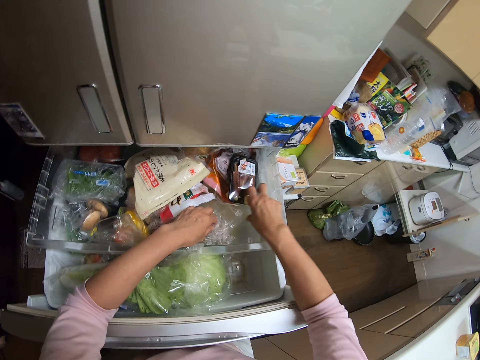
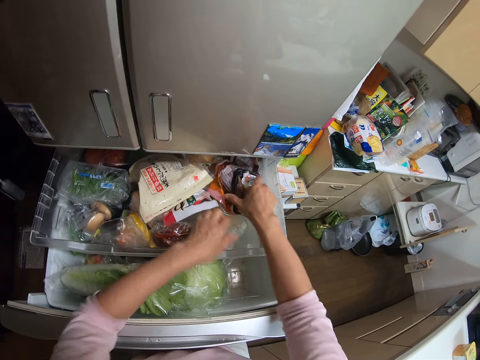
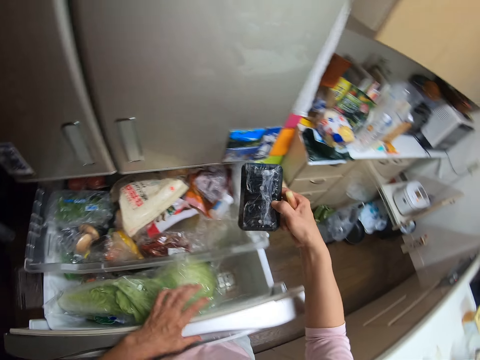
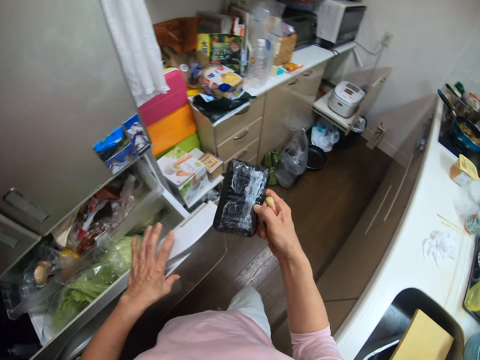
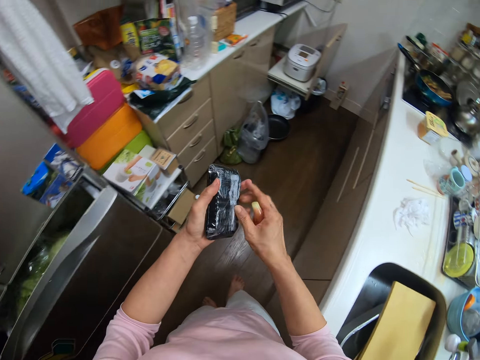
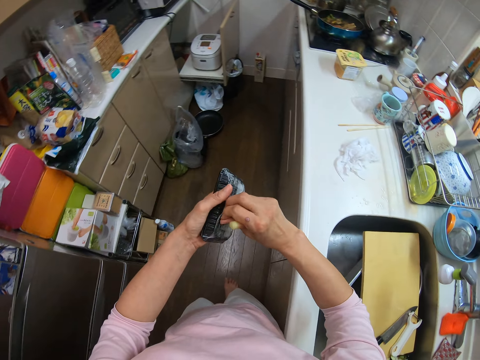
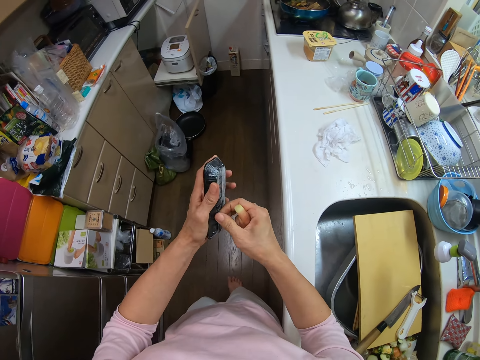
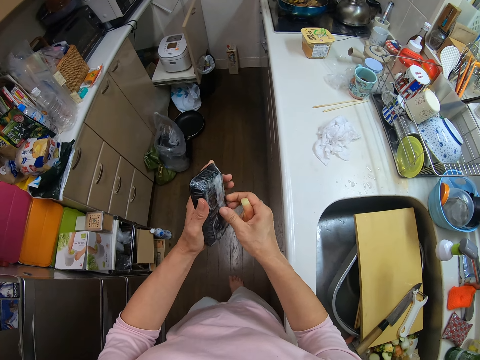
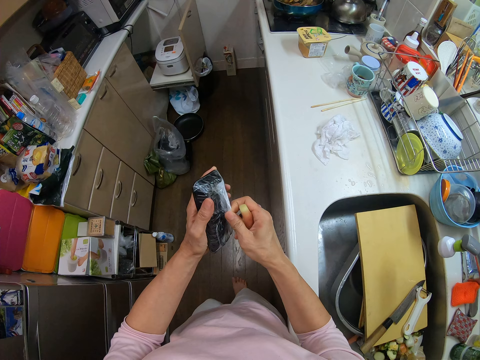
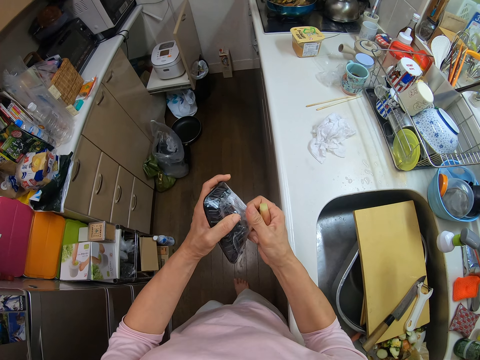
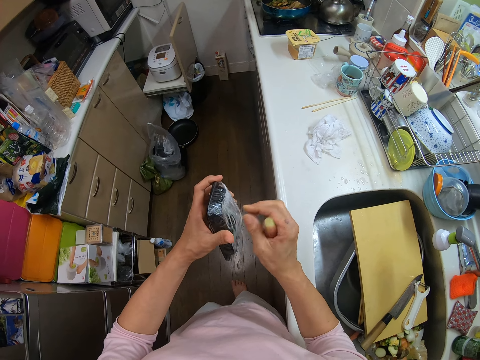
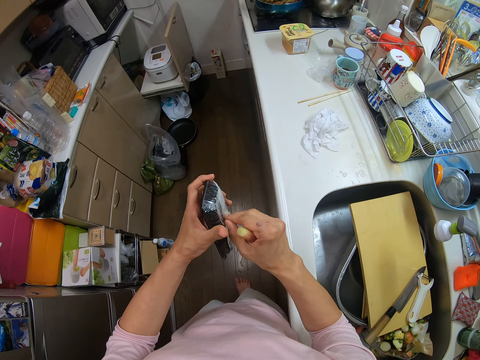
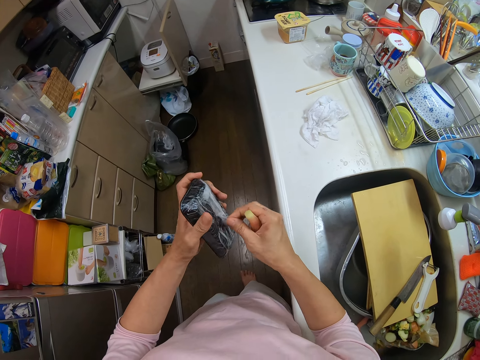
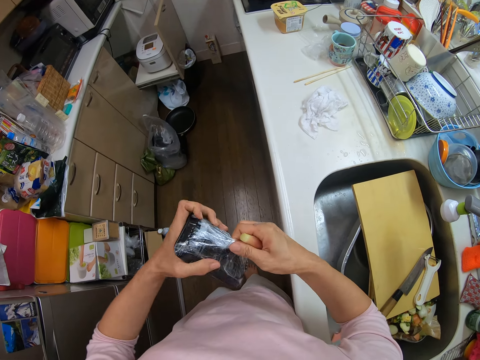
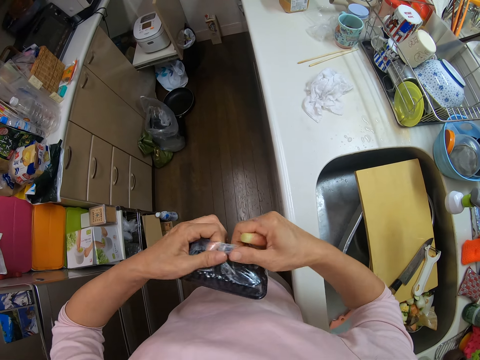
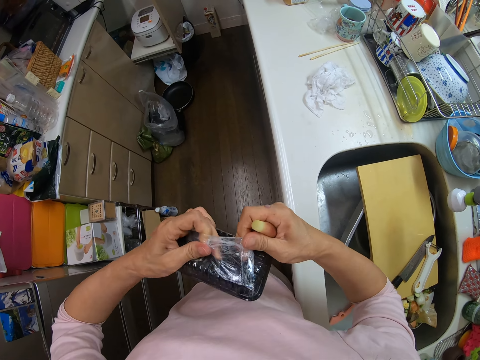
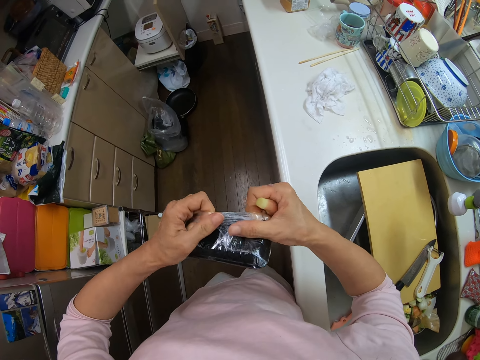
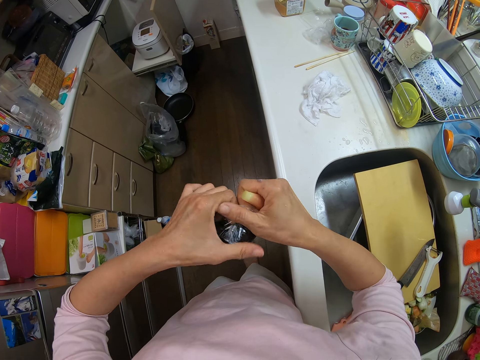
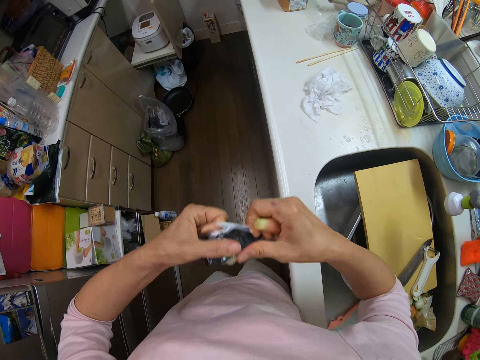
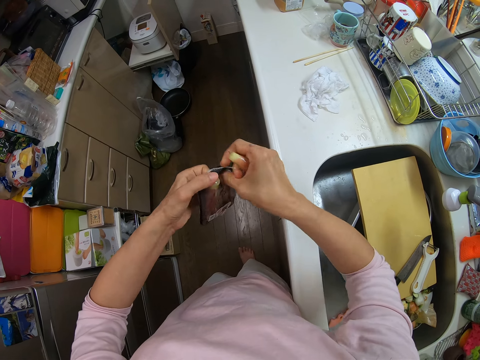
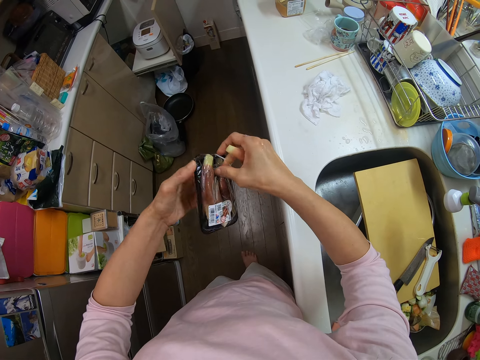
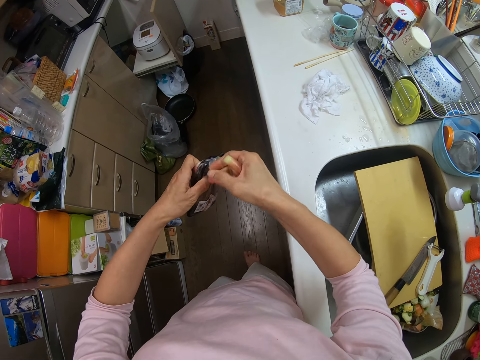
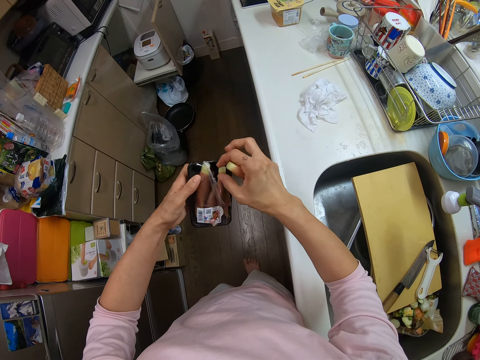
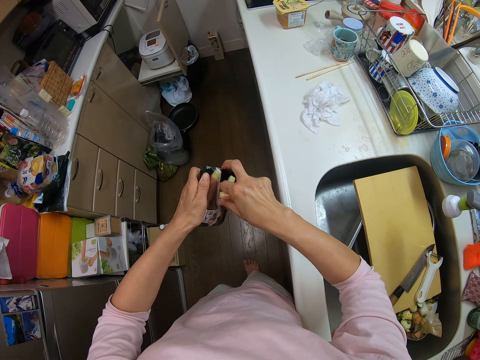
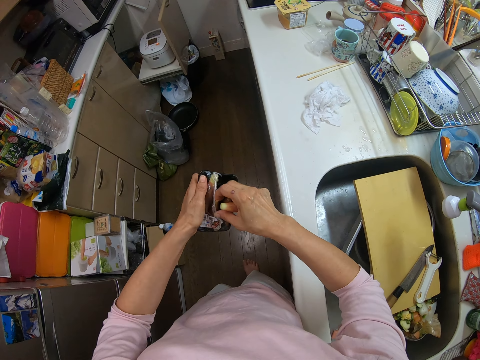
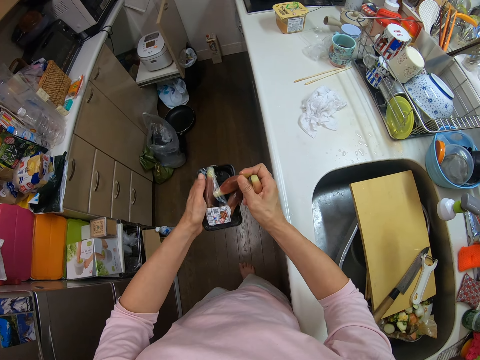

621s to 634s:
The camera wearer searches for a pack of other spices. She picks something. She closes the drawer or fridge. She brings out the pack of spices. She opens the pack of spices with both hands. She removes nylon paper from something. She brings out the spices from the pack with her right hand.

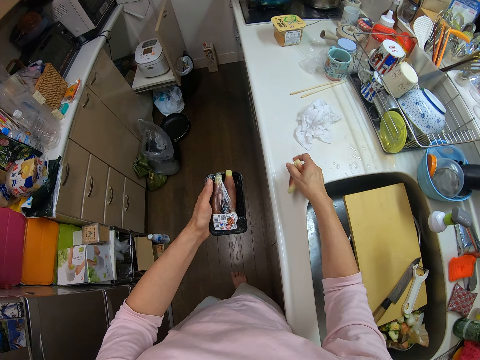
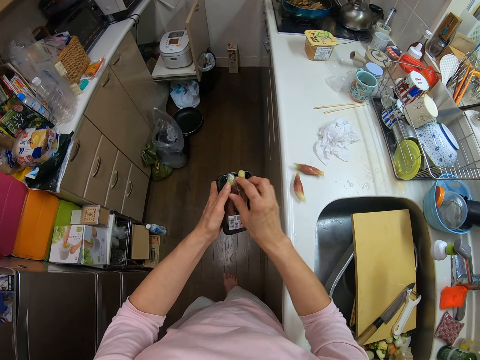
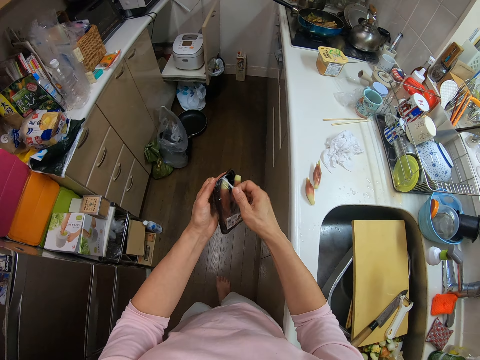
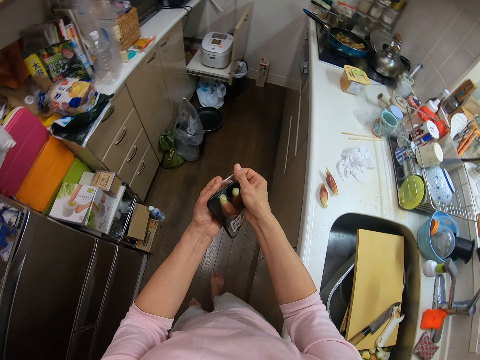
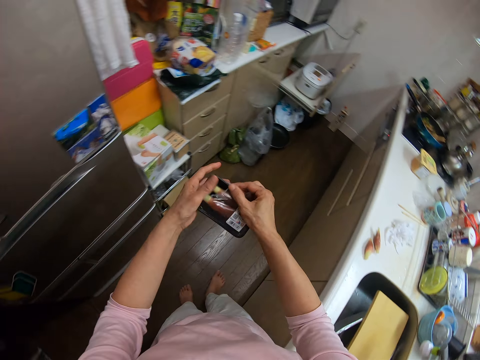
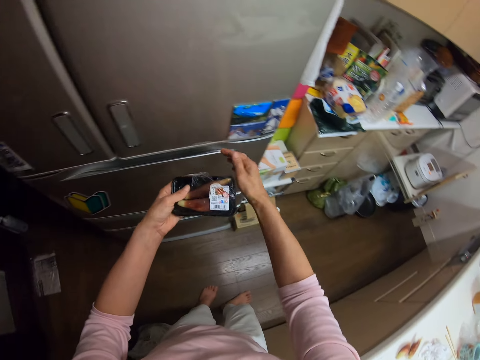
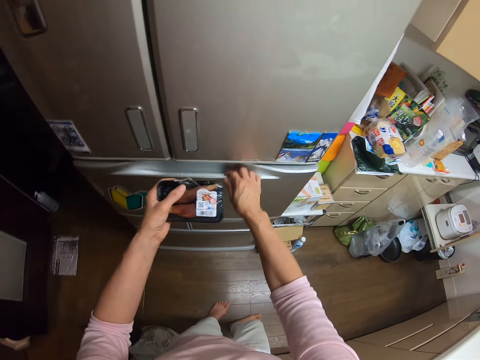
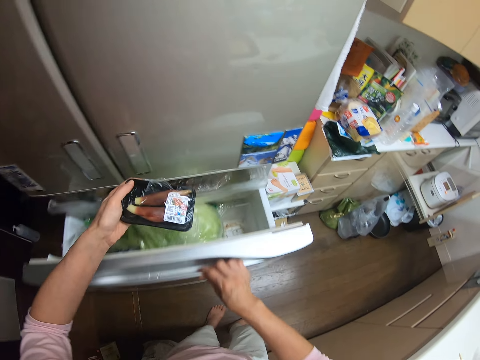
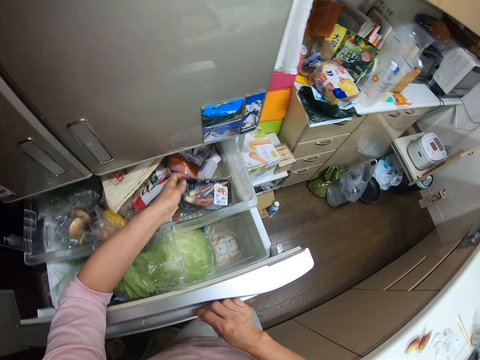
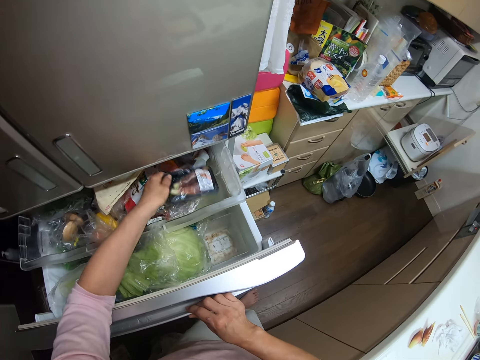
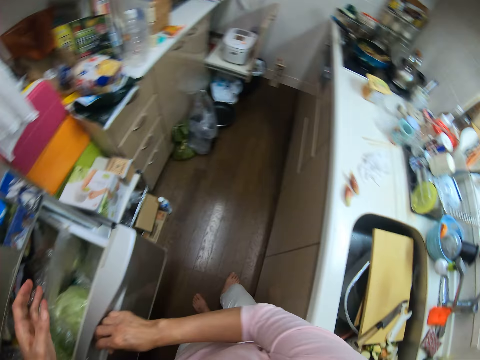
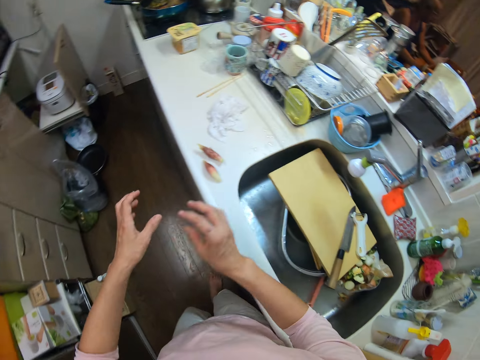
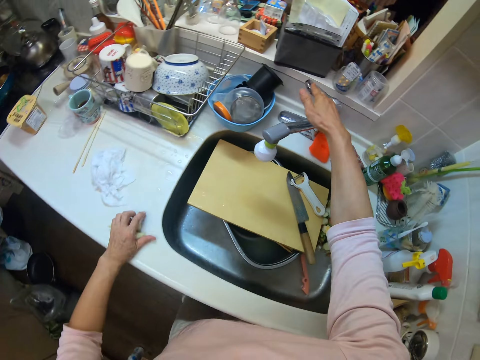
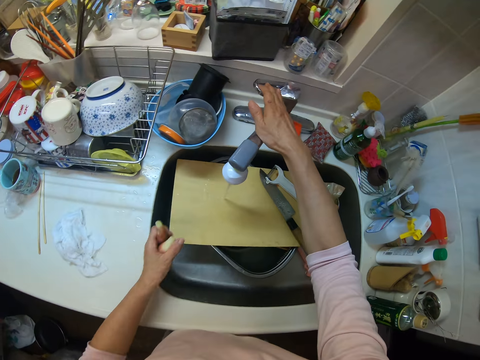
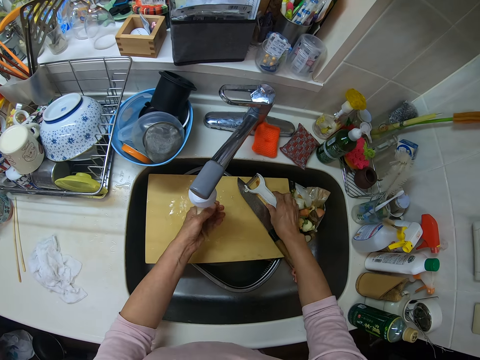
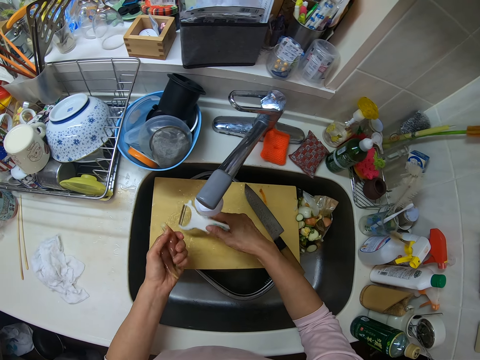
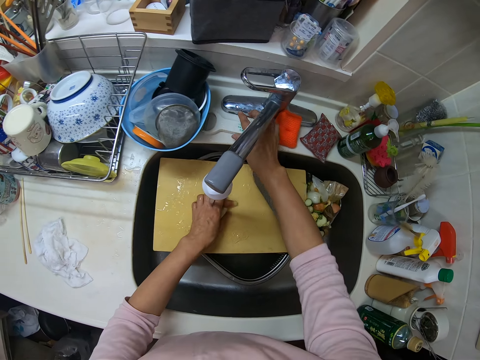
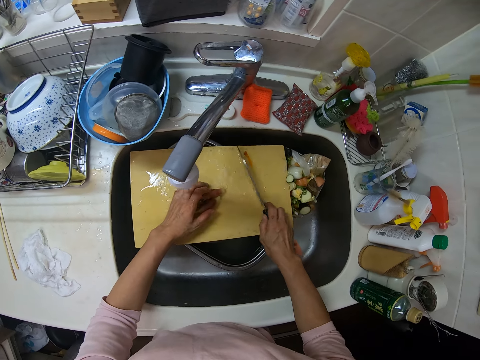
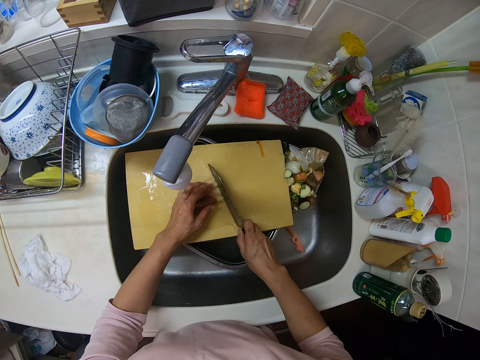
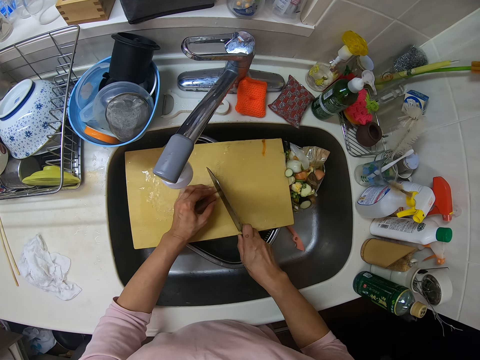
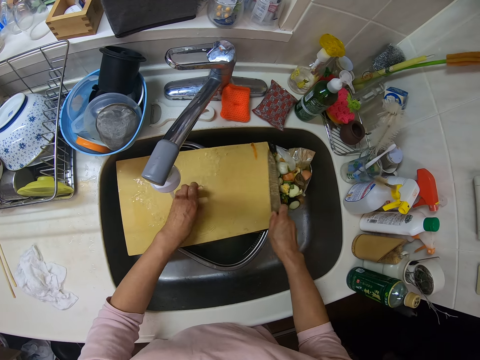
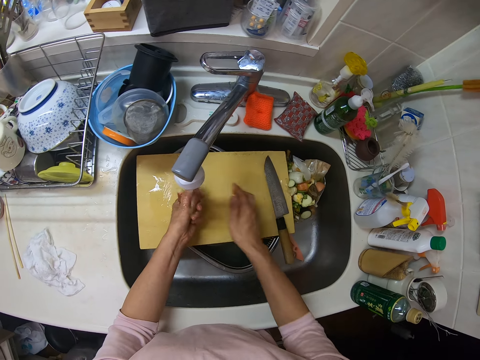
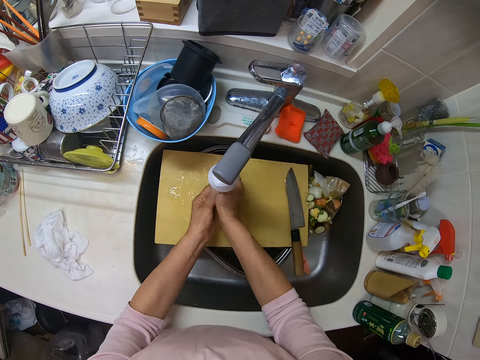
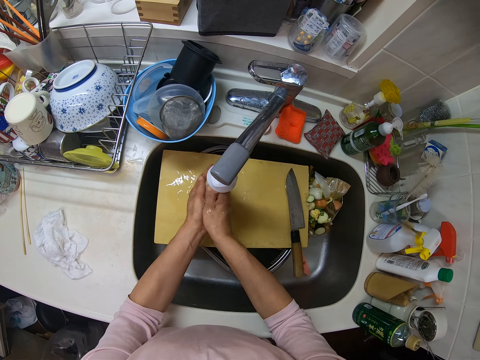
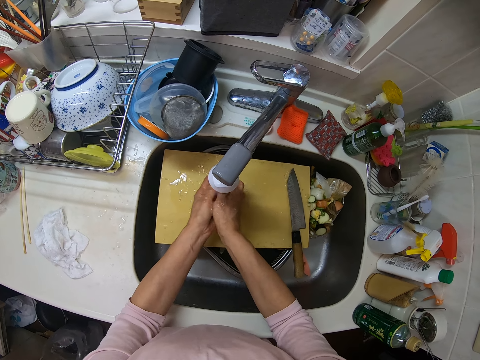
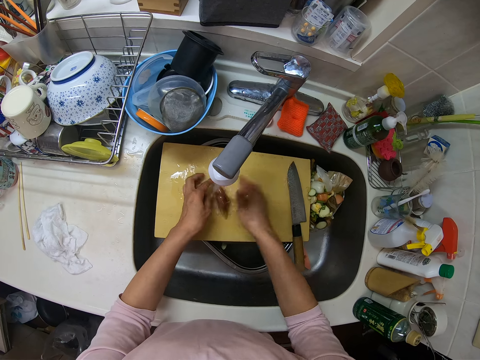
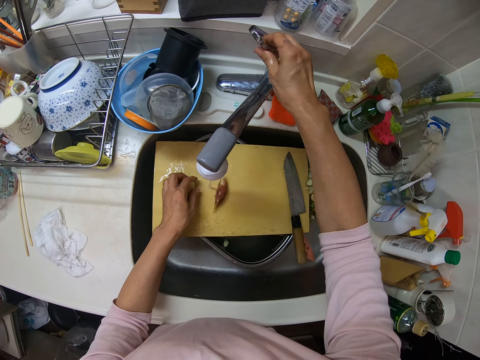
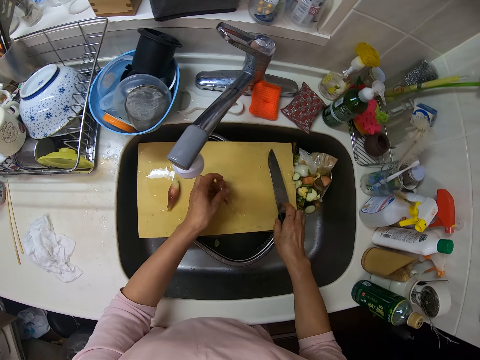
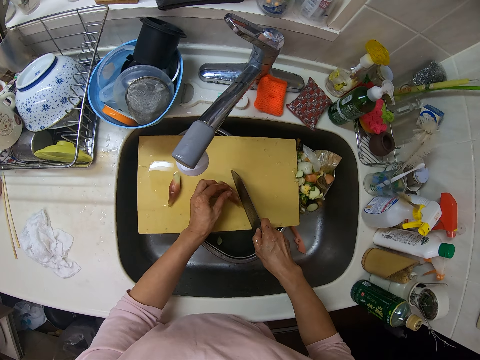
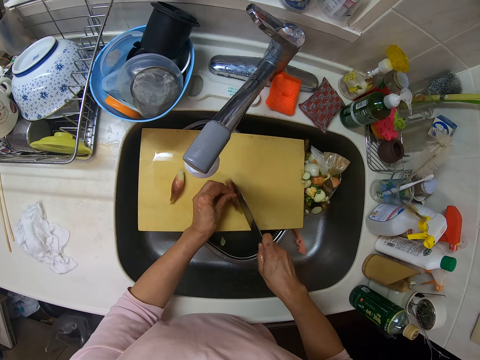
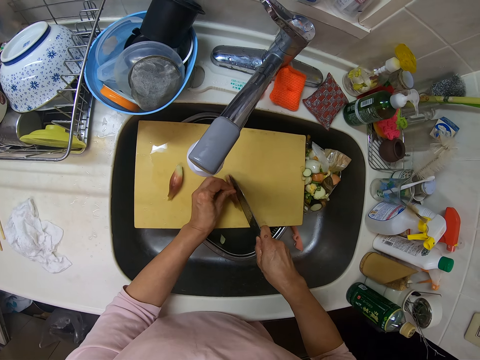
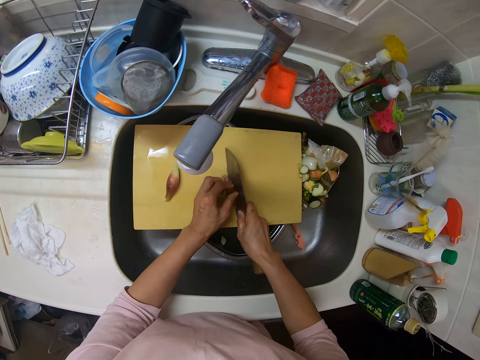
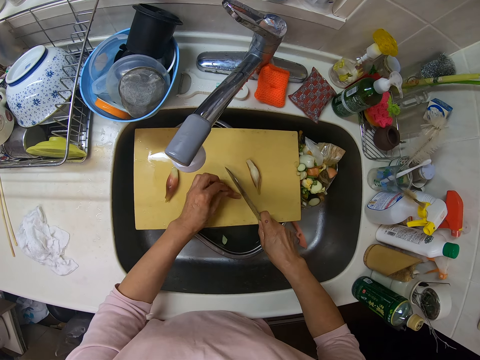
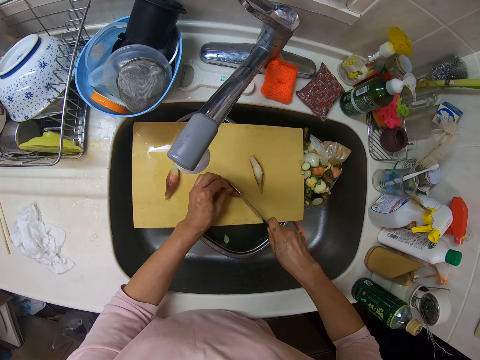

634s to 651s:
The camera wearer drops the spices on the kitchen slab. She wraps the pack of spices. She opens the drawer or fridge. She puts the pack of spices into the drawer with her left hand. She closes the drawer with her right hand. She turns towards the kitchen slab. She opens the tap with her right hand. She packs the spices on the kitchen slab with her left hand. She rinses the spices with the water from the tap. She picks an opener or peeler from the chopping board inside the sink. She rinses the opener with the water from the tap. She drops the opener on the kitchen slab. She picks a knife from the chopping board inside the sink. She cuts the spices with the knife. She drops the knife on the chopping board. She rinses the spices again with the water from the tap. She closes the tap with her right hand. She picks the knife from the chopping board with her right hand. She continues cutting the spices with the knife.
